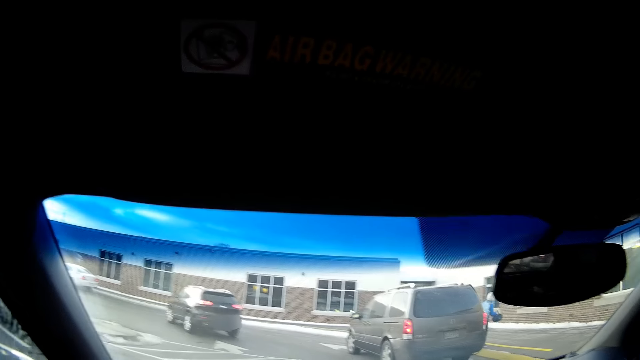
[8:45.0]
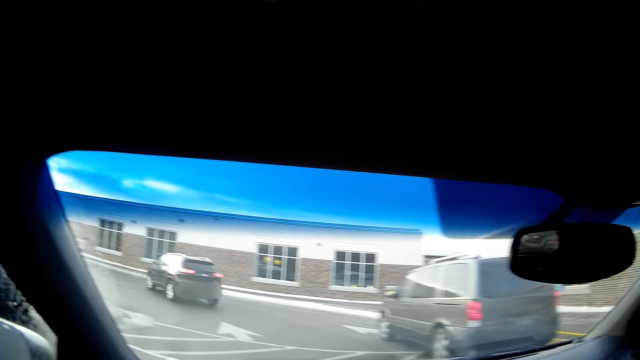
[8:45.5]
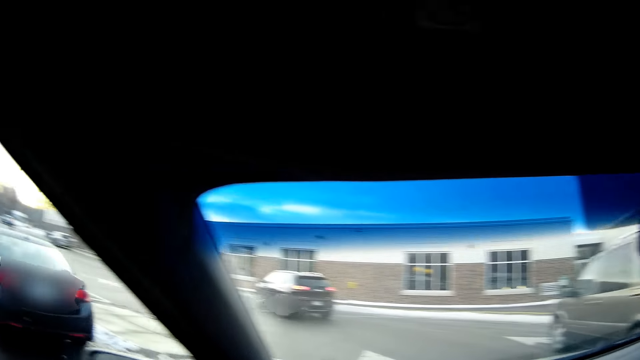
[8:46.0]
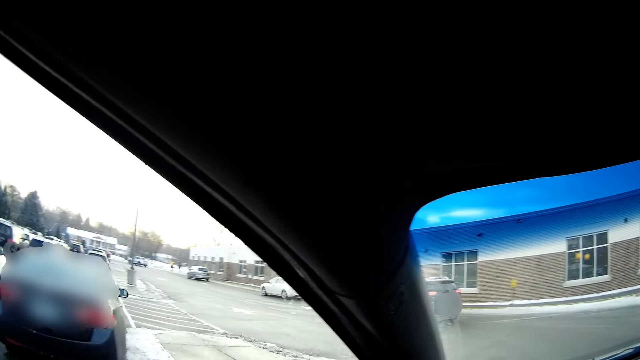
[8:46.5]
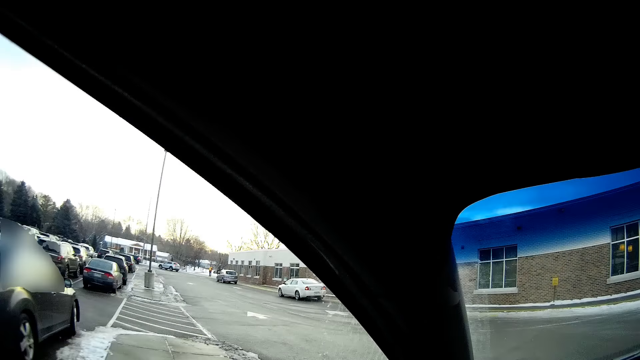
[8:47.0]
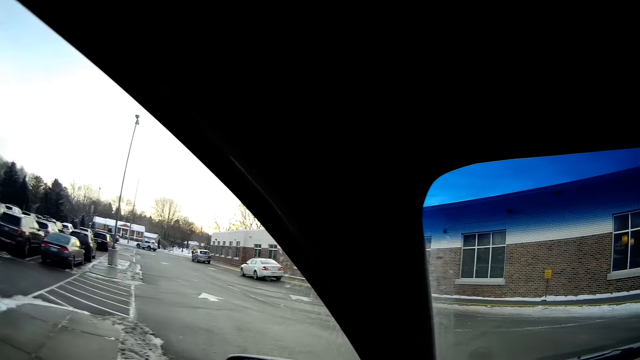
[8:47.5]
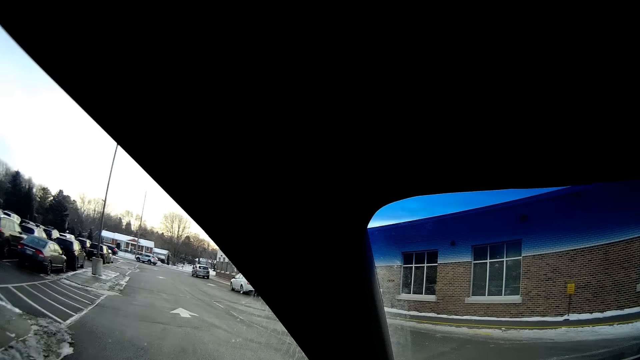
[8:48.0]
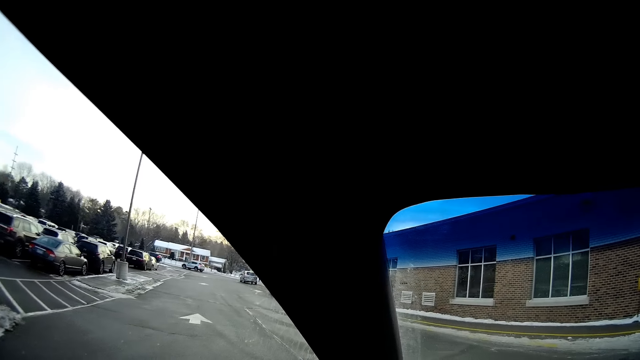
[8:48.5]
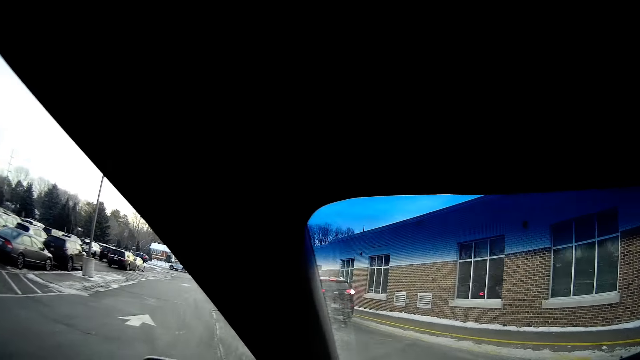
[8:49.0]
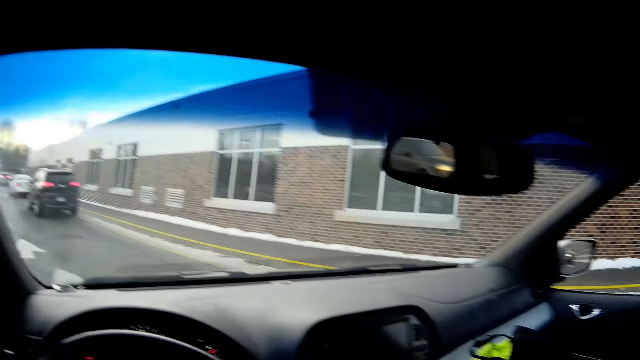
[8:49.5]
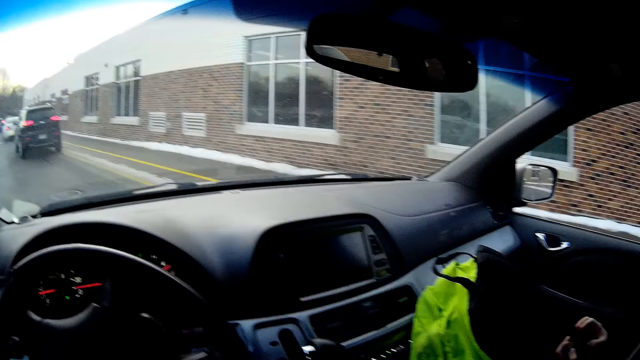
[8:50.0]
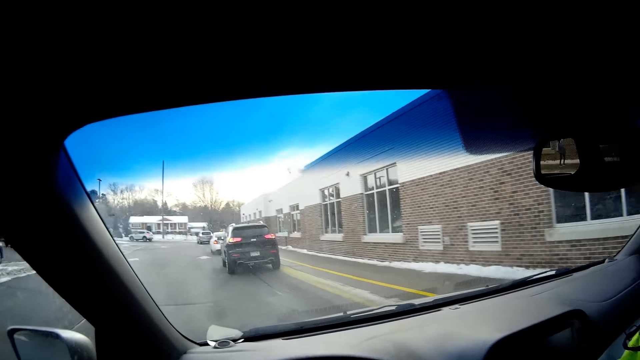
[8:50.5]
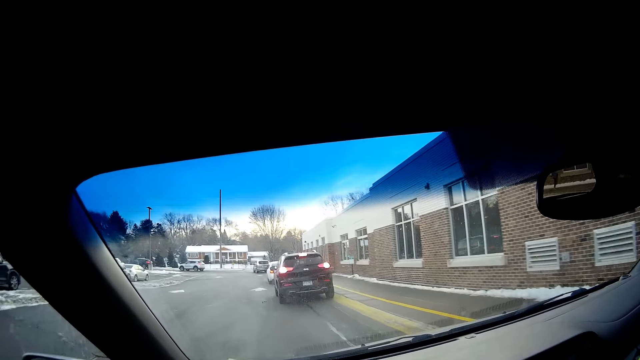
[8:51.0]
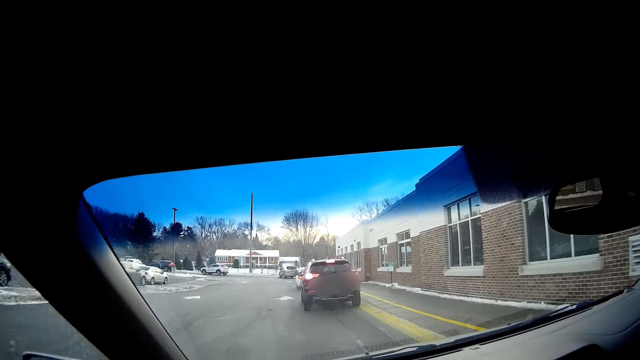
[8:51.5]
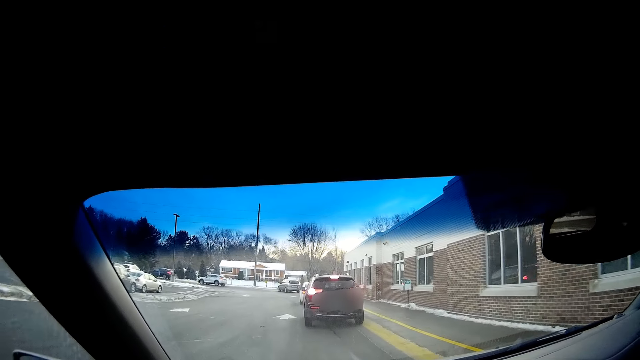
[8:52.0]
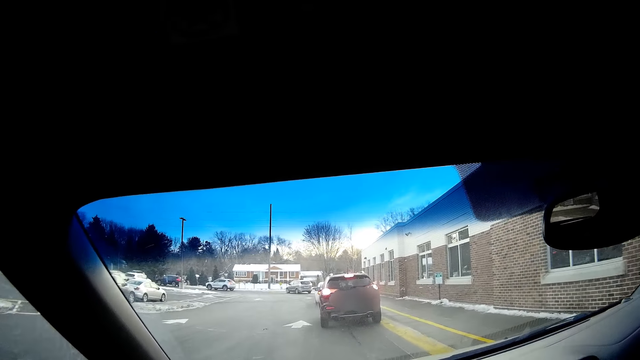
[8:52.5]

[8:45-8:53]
The camera wearer takes a turn. They drive the vehicle.

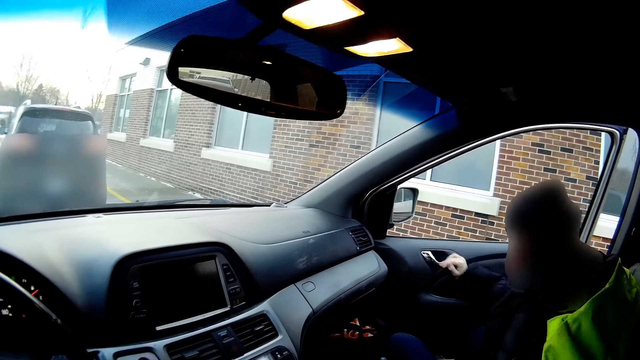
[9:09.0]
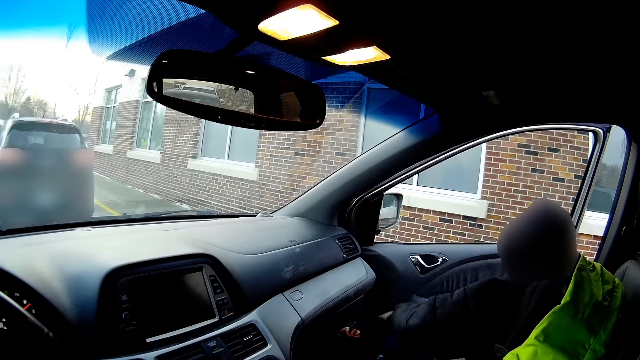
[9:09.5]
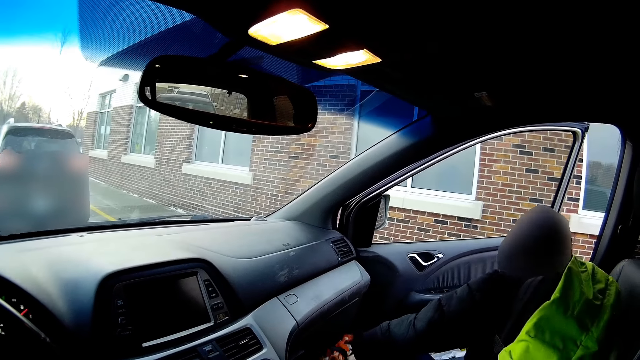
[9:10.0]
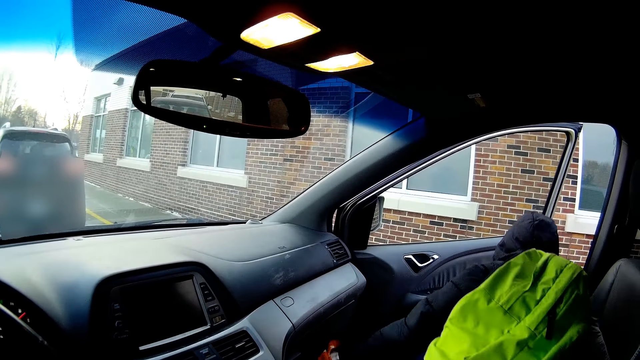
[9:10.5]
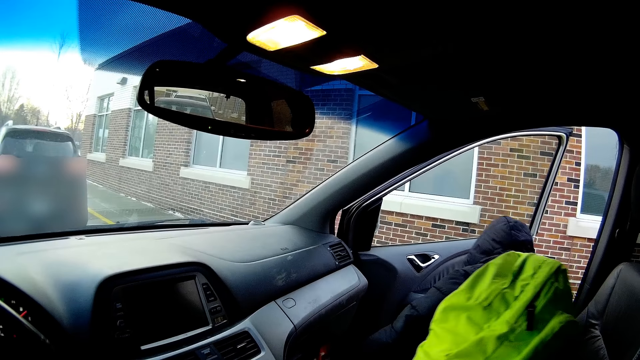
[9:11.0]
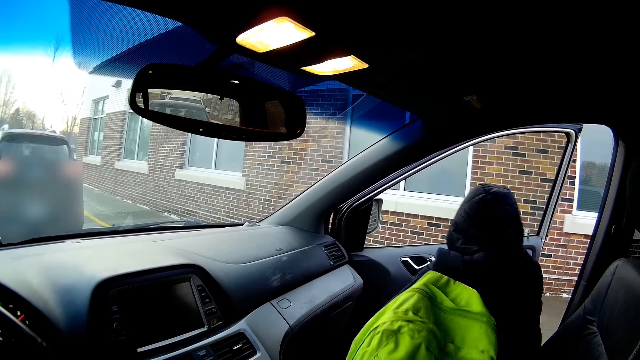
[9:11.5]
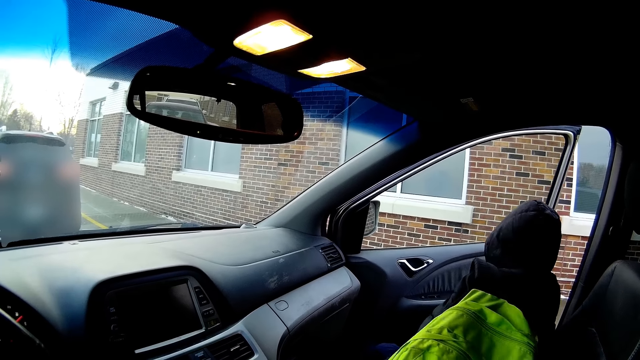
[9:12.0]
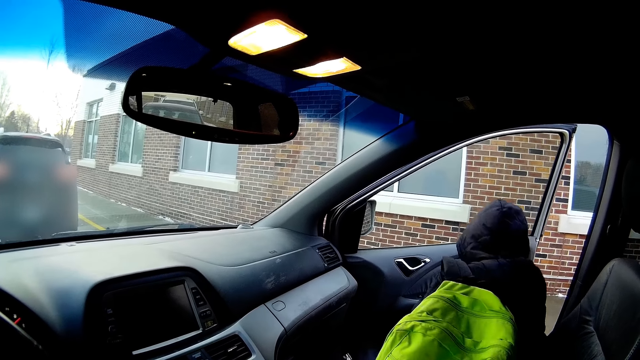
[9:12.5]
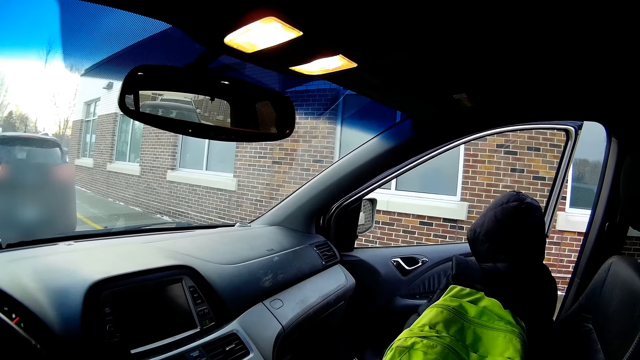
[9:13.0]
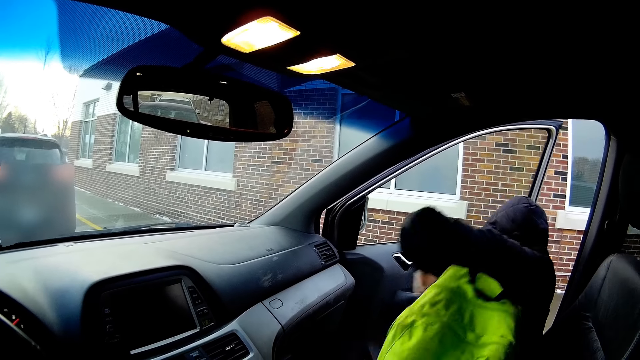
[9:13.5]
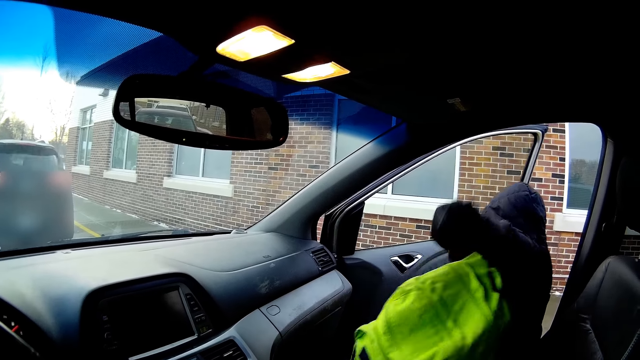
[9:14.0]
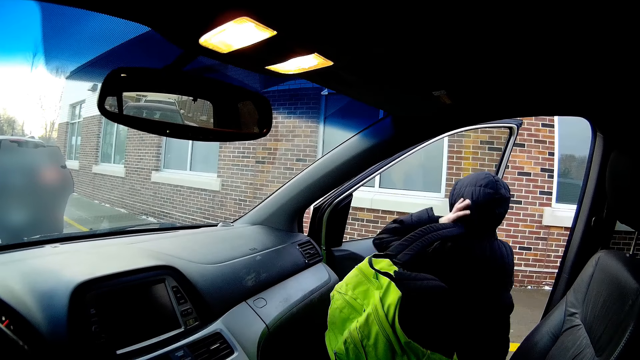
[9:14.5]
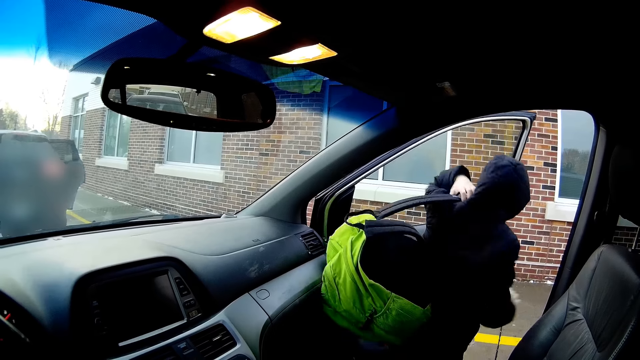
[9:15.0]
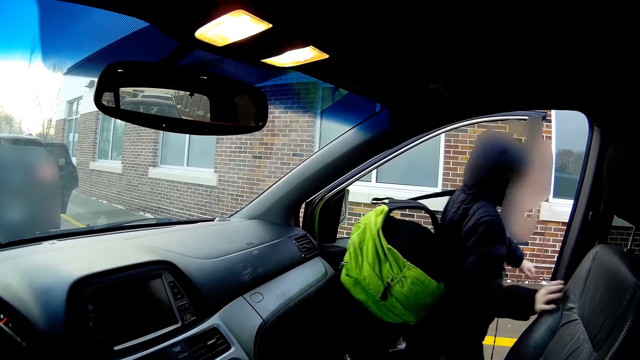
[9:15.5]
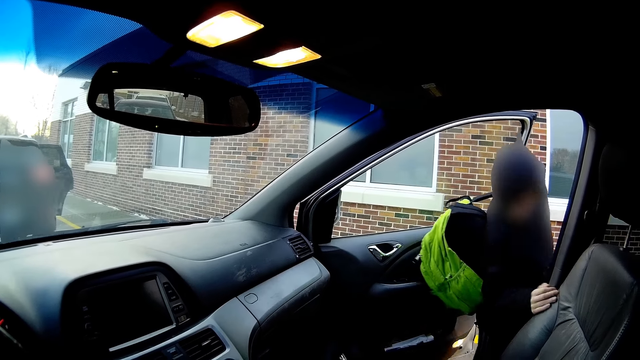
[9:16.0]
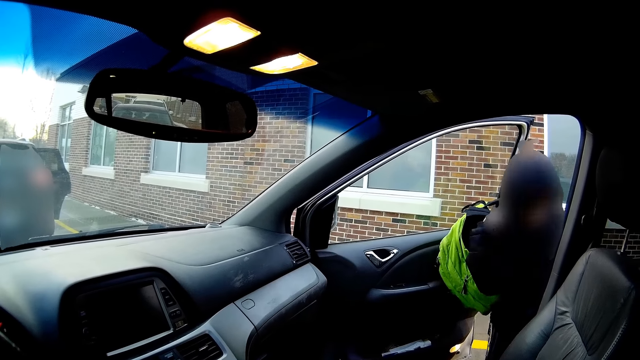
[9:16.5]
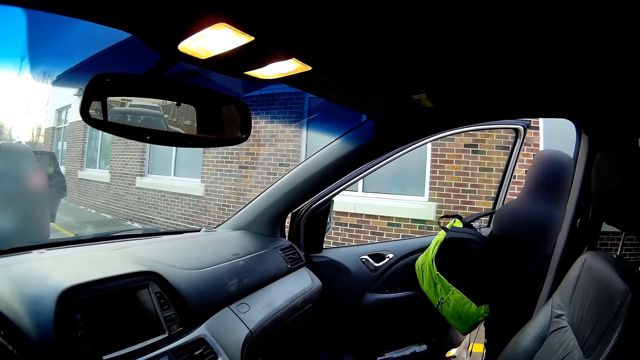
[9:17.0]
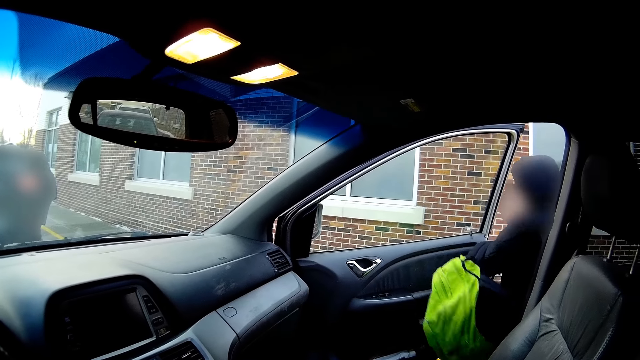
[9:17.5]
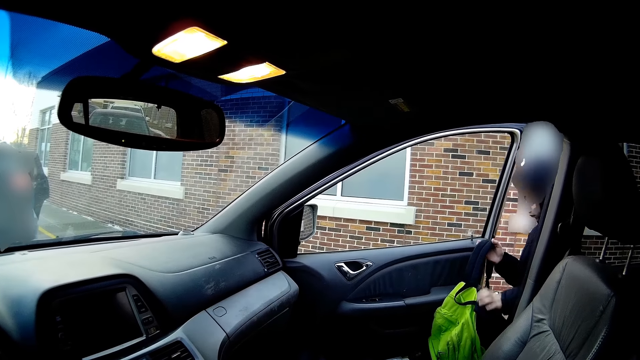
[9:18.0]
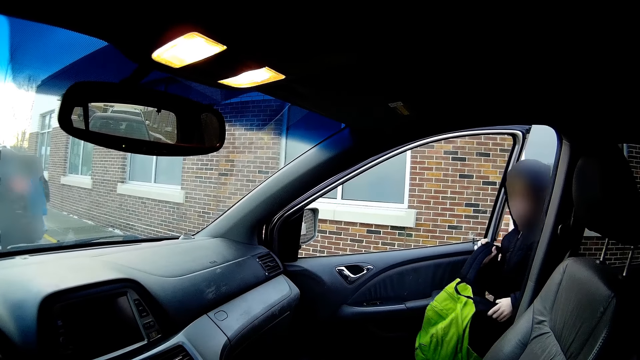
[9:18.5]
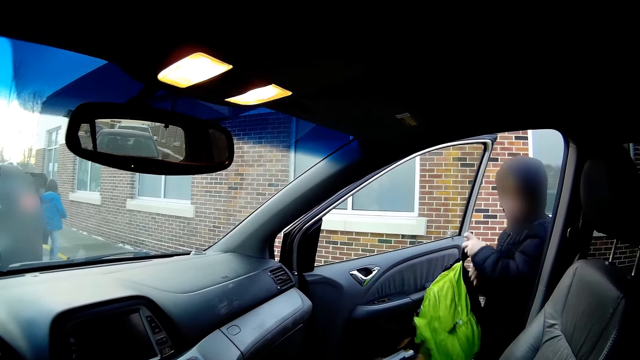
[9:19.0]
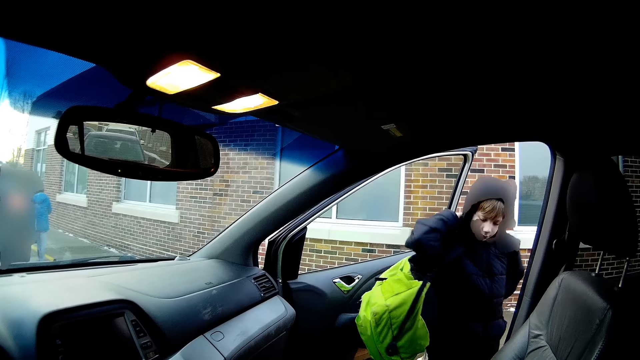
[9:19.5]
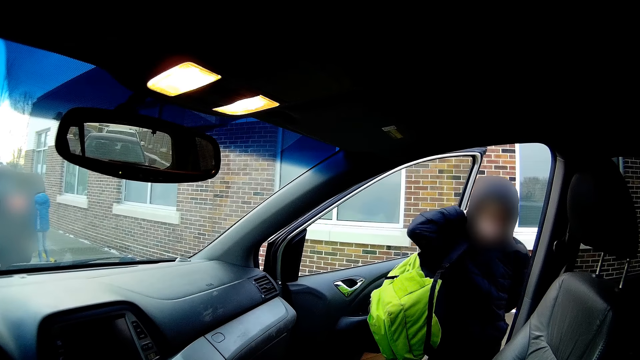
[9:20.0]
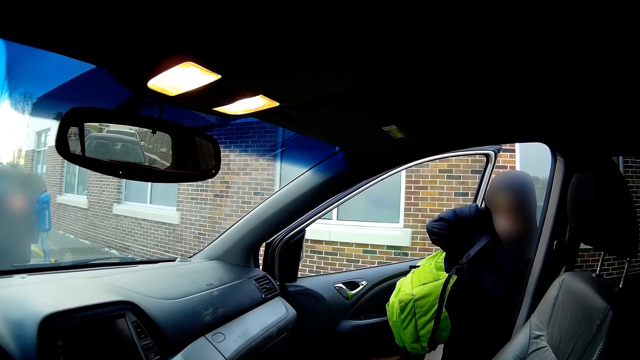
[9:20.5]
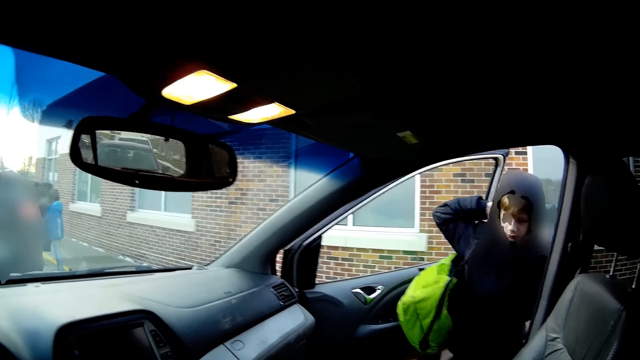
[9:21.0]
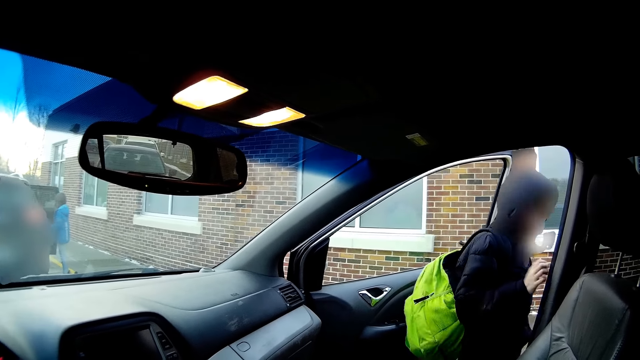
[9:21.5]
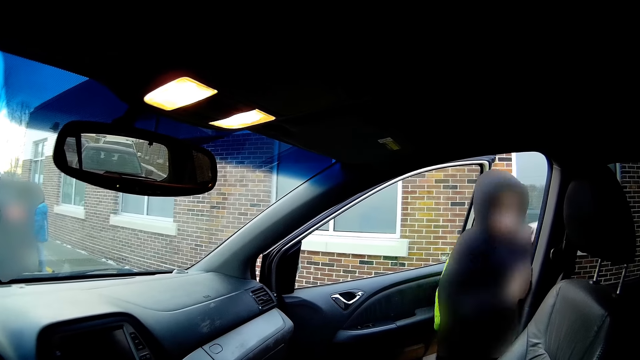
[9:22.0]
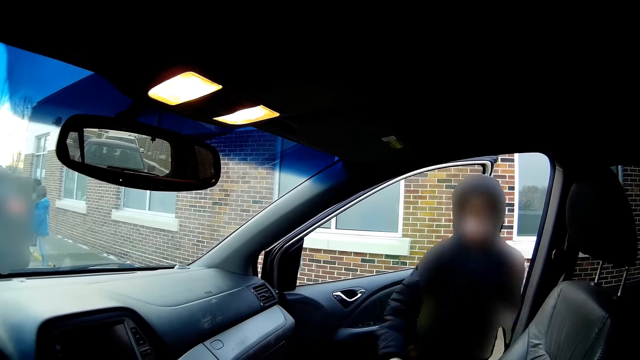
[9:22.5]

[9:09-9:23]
The camera wearer opens the door of the car. They walk out from the car. A person rotates the bag. The person hangs the bag on the back.
